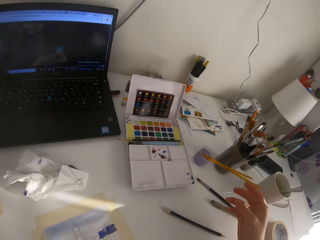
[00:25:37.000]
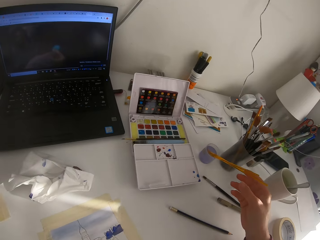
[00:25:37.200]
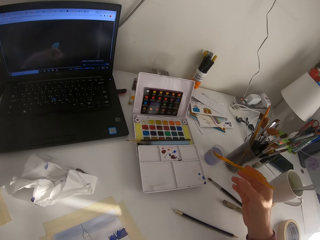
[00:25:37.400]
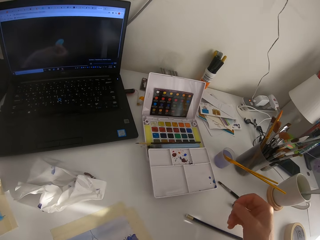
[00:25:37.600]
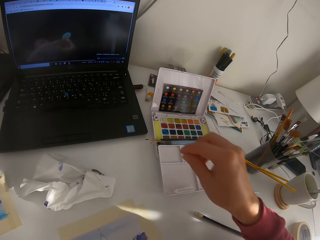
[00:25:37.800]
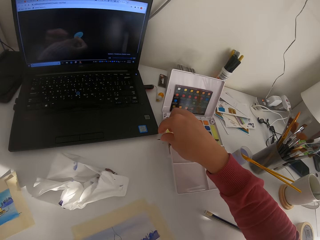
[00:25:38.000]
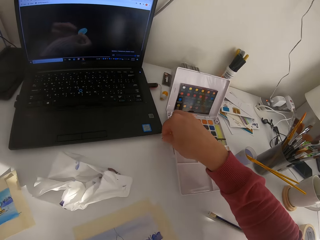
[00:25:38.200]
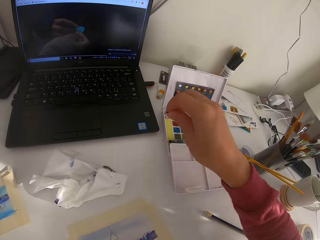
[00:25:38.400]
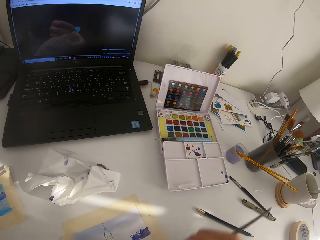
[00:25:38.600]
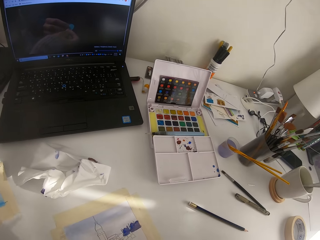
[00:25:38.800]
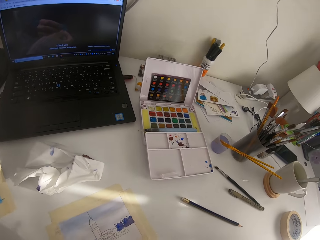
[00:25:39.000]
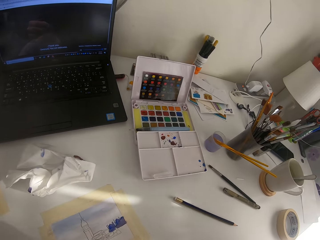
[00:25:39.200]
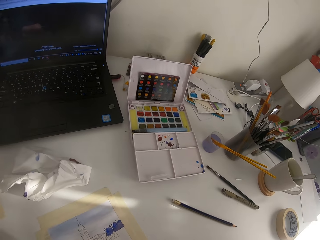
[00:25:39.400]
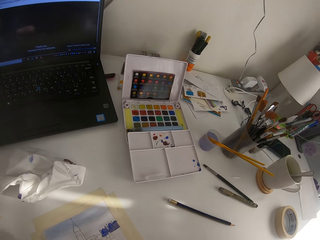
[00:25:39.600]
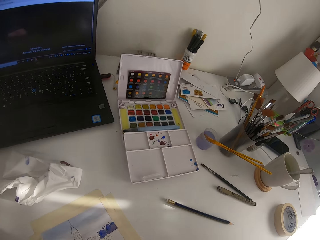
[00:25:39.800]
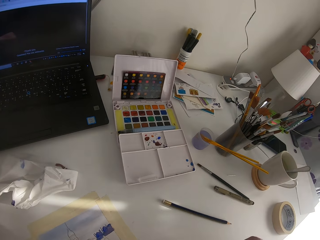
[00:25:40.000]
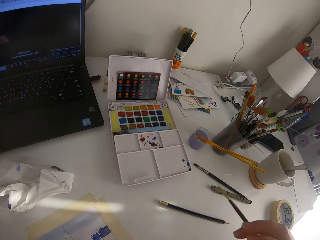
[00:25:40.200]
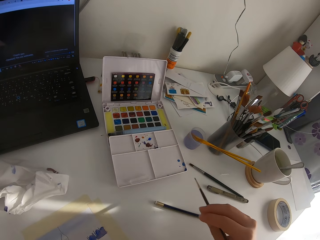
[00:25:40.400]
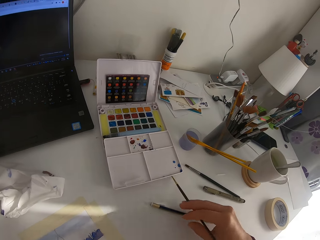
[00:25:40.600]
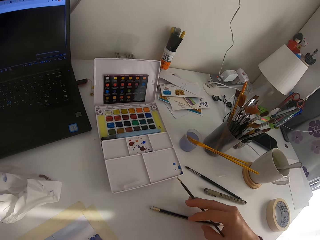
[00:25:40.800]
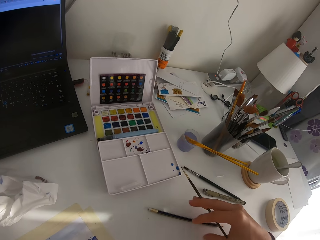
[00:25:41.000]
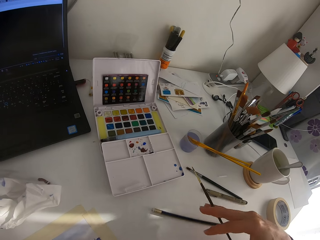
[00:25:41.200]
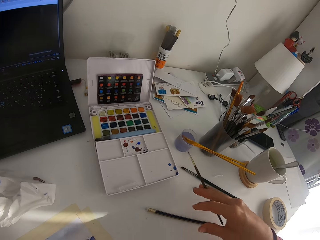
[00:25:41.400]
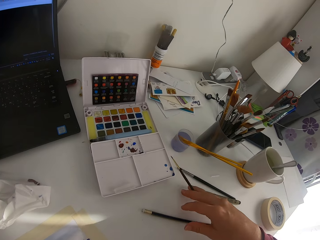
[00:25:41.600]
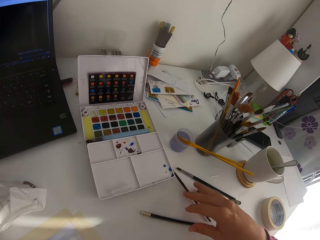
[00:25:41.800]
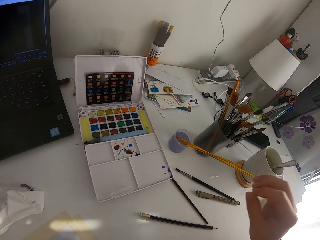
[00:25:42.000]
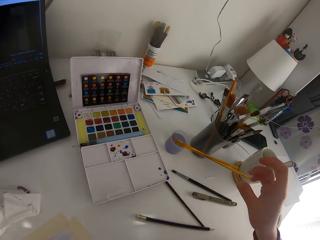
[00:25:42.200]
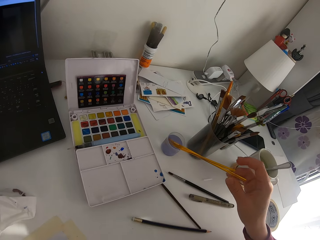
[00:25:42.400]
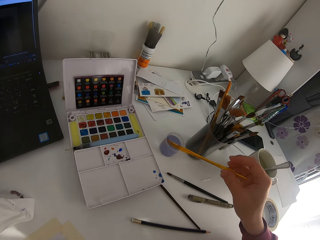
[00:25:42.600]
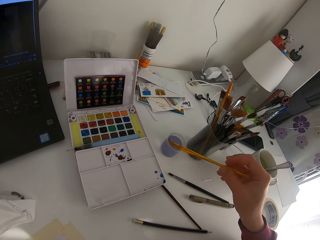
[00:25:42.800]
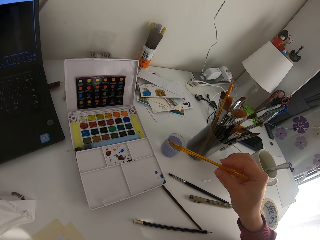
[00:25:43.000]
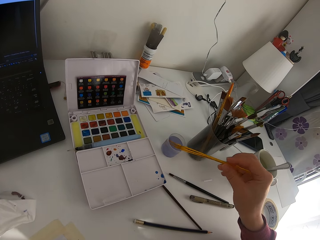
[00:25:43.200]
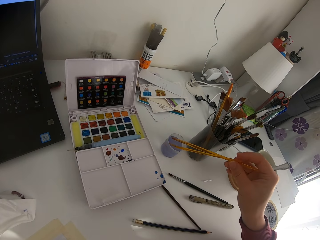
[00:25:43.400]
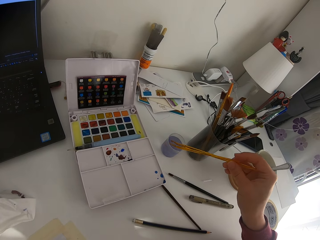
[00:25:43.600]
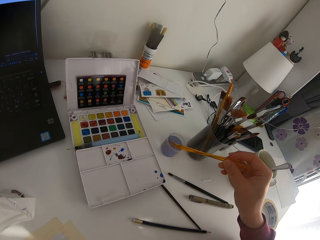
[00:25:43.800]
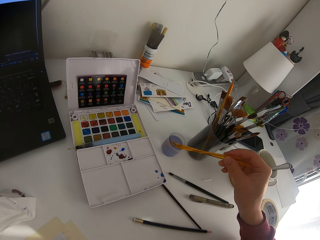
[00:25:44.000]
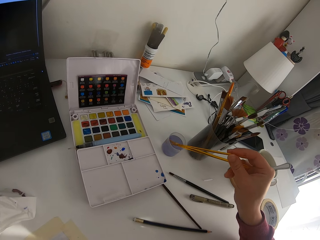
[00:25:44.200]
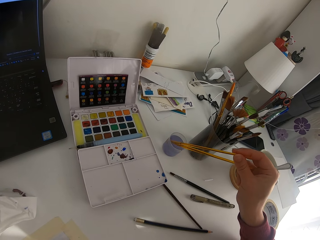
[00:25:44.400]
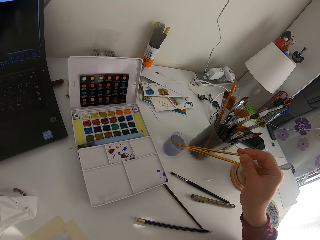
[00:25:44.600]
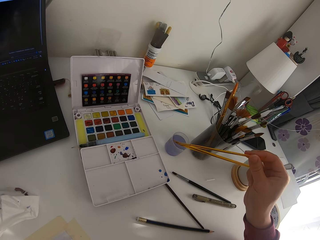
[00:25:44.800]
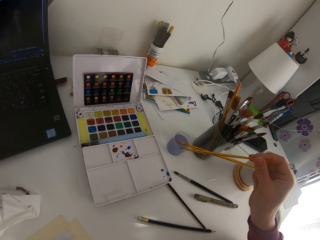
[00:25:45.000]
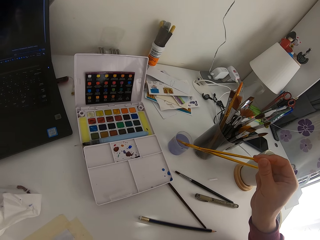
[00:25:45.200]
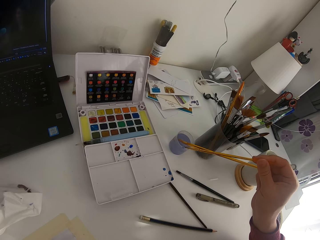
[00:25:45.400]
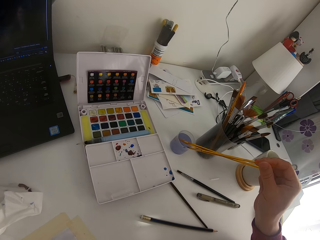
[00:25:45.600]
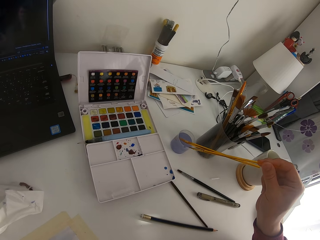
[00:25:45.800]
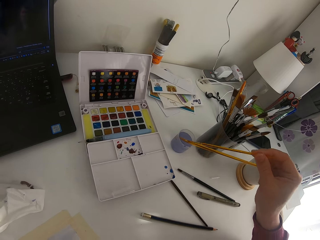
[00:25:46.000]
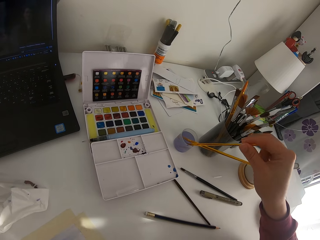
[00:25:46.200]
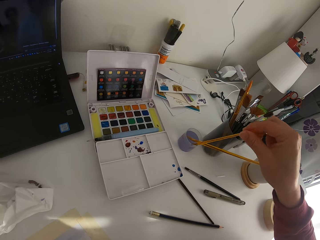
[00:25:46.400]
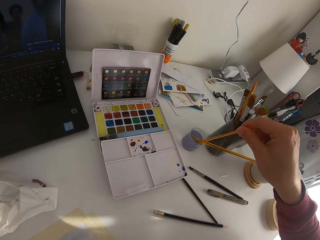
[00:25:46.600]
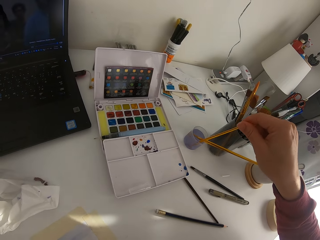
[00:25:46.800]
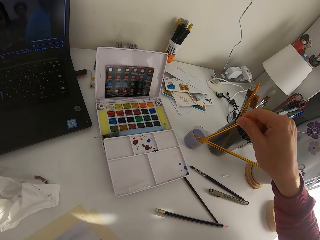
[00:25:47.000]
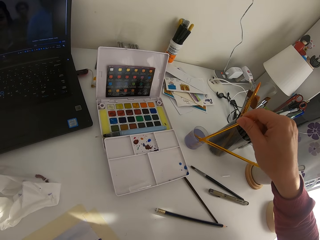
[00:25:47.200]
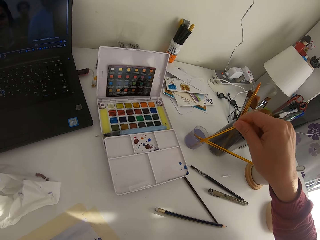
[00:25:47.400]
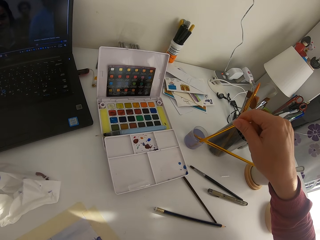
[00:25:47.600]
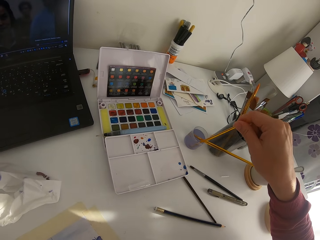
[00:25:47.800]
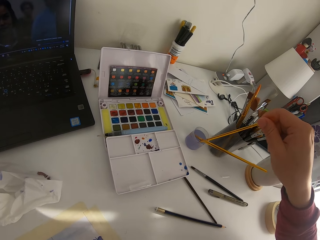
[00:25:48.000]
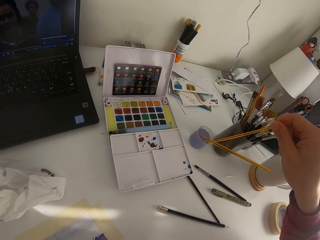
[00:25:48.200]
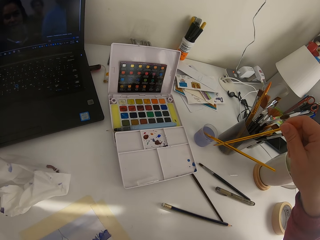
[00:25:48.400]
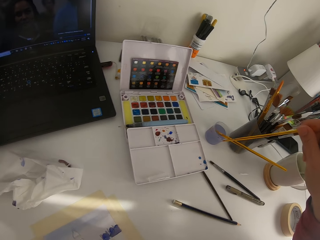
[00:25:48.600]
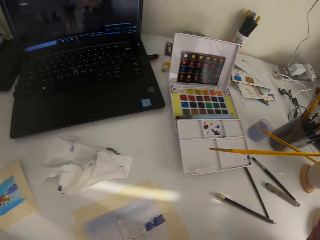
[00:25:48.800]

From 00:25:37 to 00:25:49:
The camera wearer looks about. They pick up a paint brush. They put the paint brush down. They are picking another brush from the table.

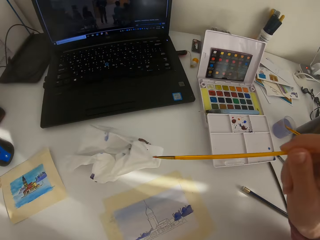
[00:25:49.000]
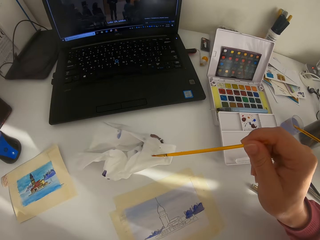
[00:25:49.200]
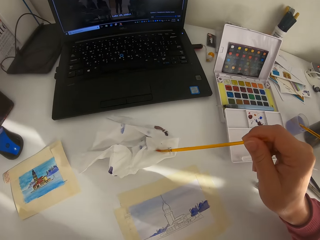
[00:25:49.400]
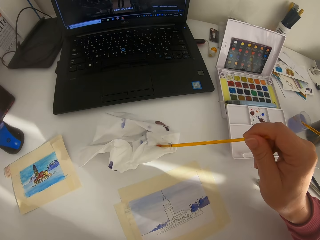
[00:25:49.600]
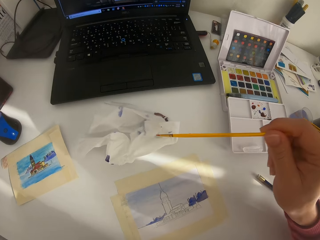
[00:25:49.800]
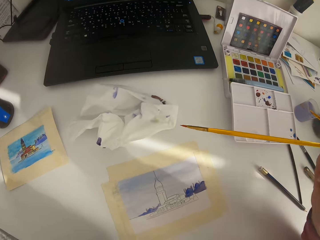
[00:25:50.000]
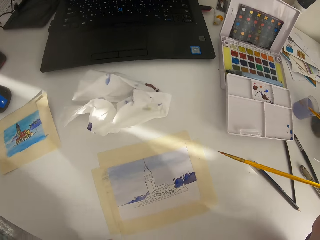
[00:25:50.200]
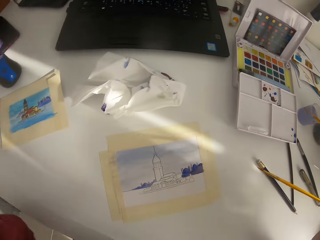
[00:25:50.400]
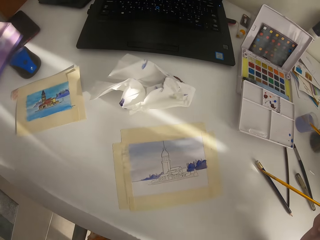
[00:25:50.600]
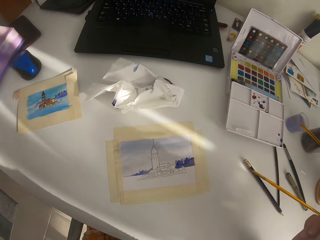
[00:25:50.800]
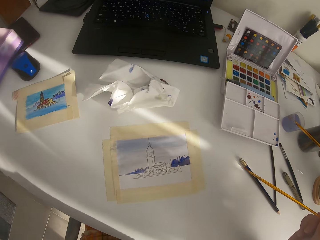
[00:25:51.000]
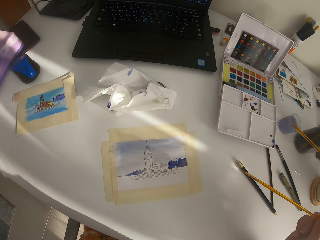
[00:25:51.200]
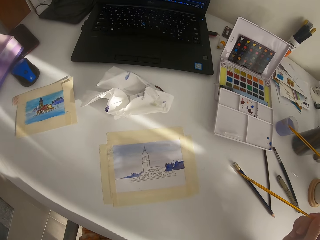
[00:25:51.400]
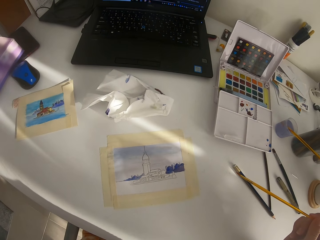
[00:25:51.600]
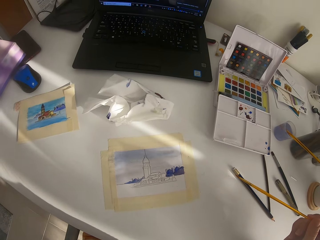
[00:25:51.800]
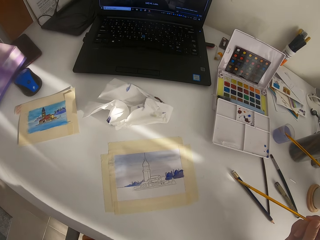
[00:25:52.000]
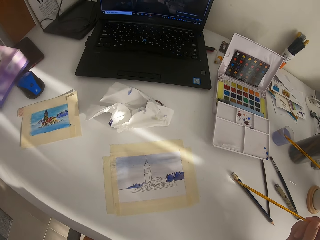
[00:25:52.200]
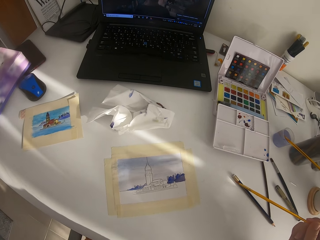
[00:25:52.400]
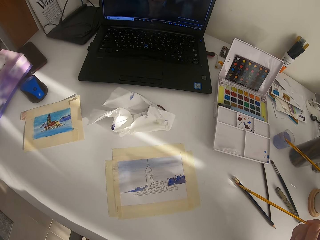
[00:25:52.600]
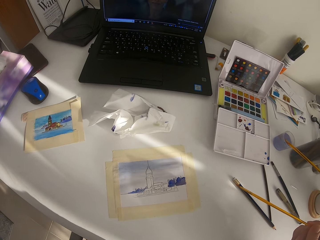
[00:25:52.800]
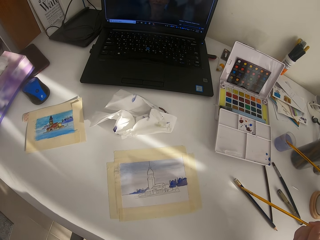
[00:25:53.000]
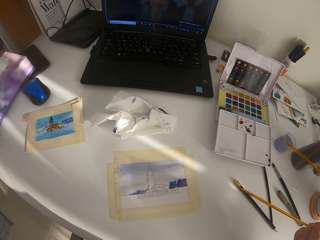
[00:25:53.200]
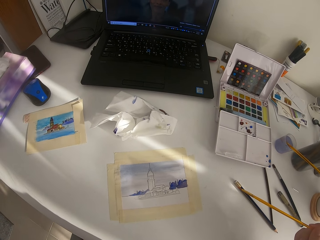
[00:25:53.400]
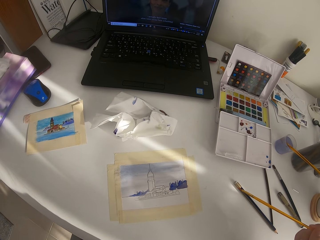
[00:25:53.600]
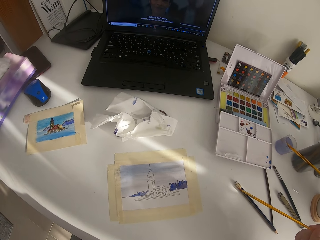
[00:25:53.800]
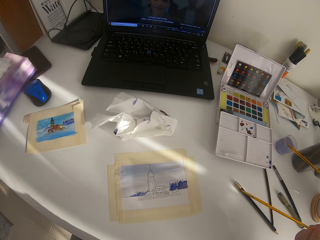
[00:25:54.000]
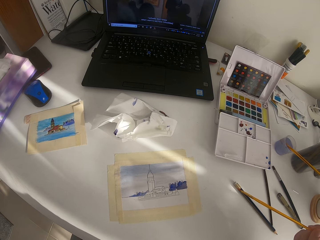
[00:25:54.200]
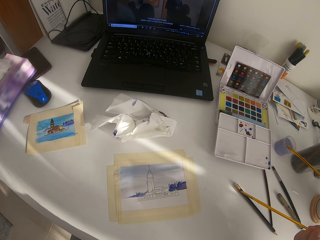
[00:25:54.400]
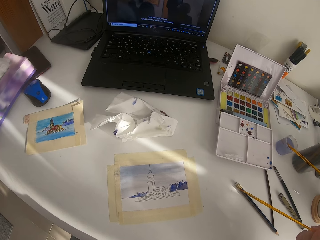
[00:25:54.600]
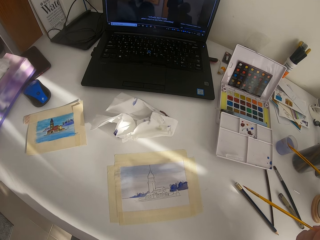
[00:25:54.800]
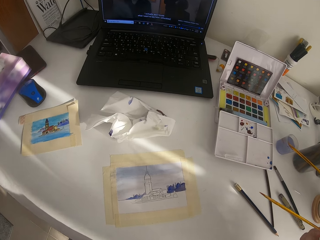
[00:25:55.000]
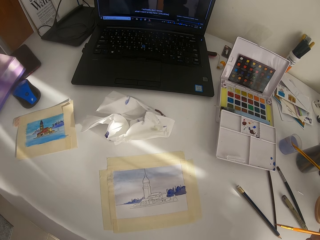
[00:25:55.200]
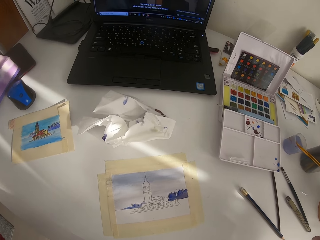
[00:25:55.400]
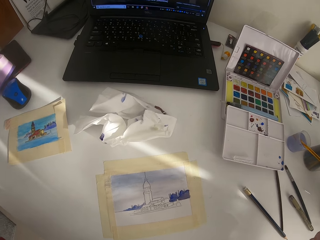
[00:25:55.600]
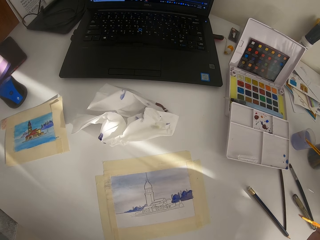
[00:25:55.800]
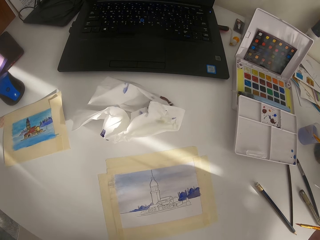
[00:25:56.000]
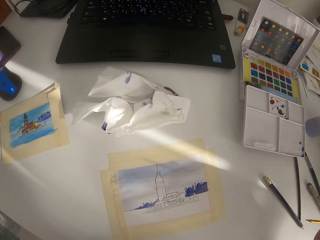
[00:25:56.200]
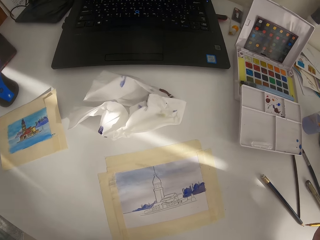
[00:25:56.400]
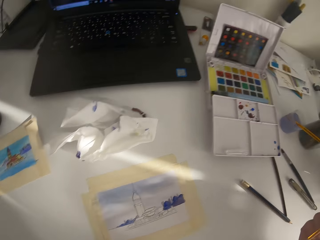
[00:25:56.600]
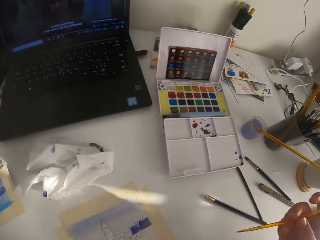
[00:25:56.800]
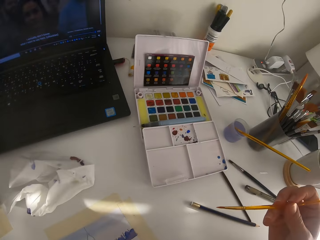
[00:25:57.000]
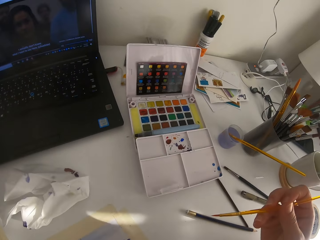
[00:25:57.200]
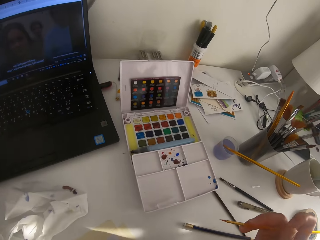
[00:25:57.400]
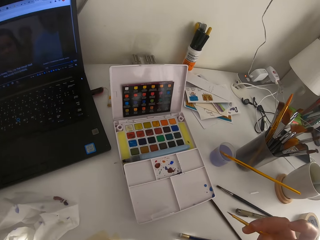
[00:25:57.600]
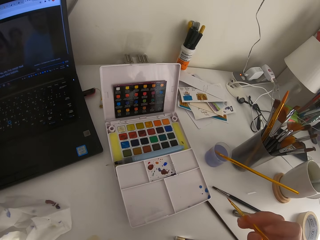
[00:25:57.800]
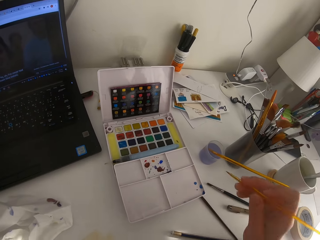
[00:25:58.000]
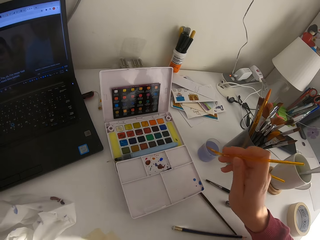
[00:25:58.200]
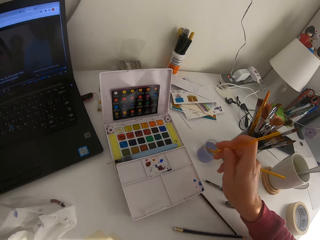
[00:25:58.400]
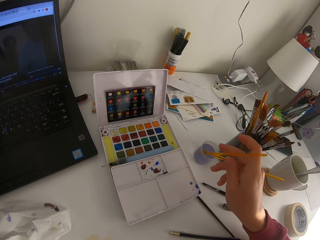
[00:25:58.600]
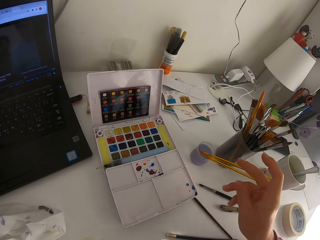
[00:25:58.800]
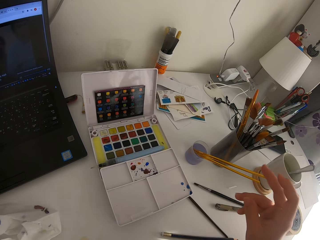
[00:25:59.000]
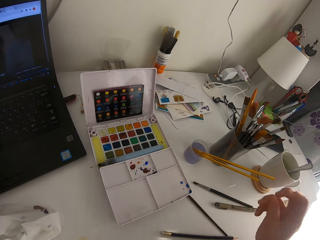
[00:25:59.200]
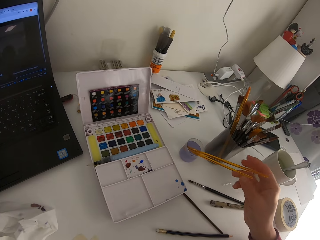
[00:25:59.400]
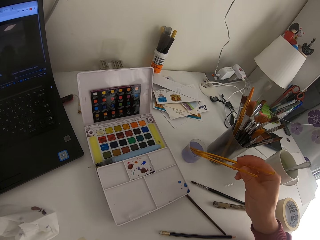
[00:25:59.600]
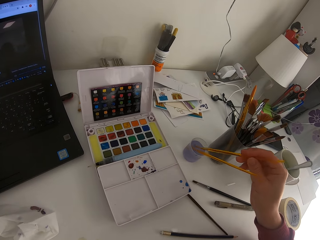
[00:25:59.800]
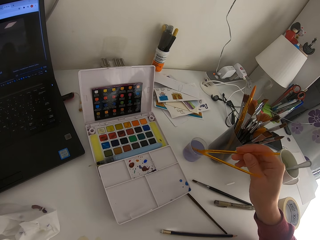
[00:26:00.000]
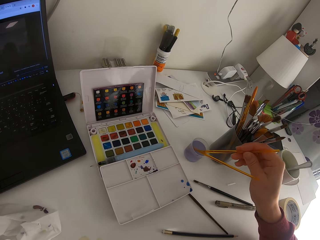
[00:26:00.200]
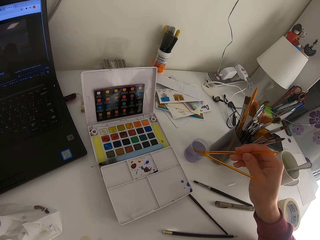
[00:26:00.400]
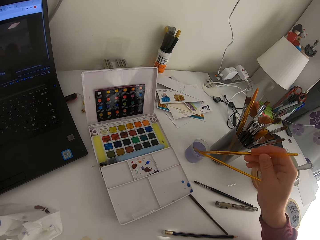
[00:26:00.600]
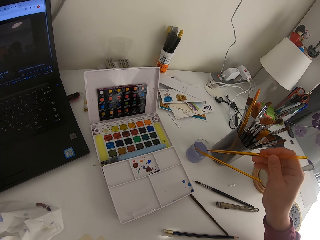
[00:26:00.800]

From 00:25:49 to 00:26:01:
The camera wearer wipes the brush on the water beaker. They dip the paint brush in the water. They touch the paint brush on the tissue paper. They are wiping the brush on a paper towel. They look at the painting. They put the paint brush in the water. They pick up a paint brush.
